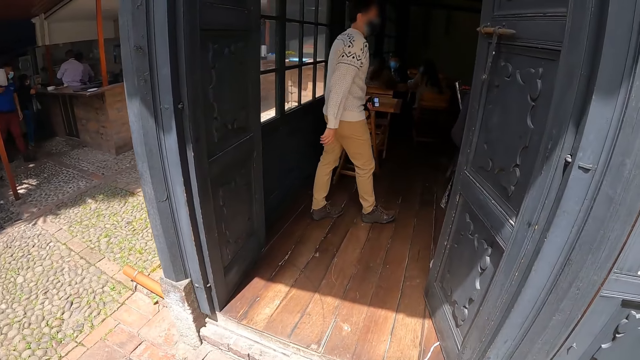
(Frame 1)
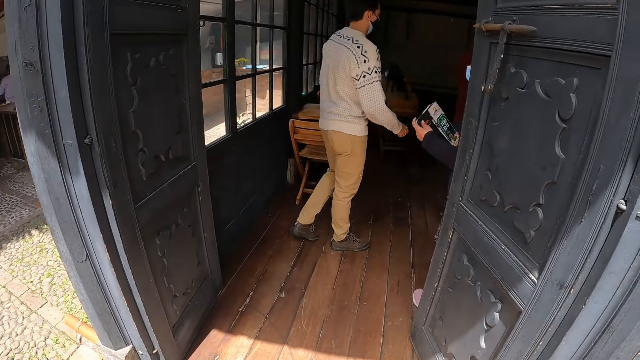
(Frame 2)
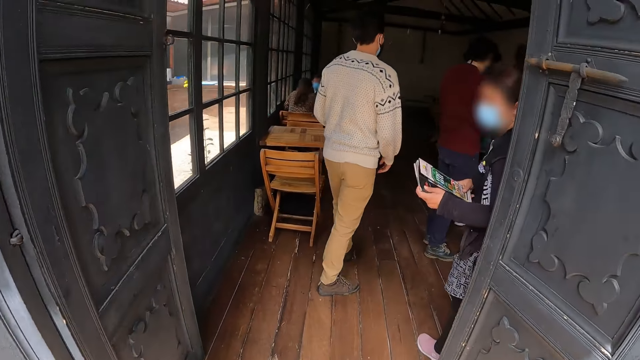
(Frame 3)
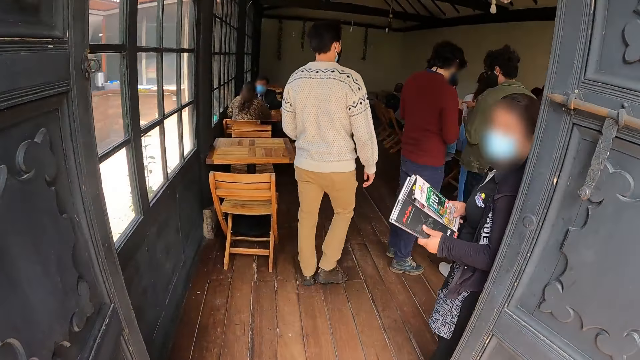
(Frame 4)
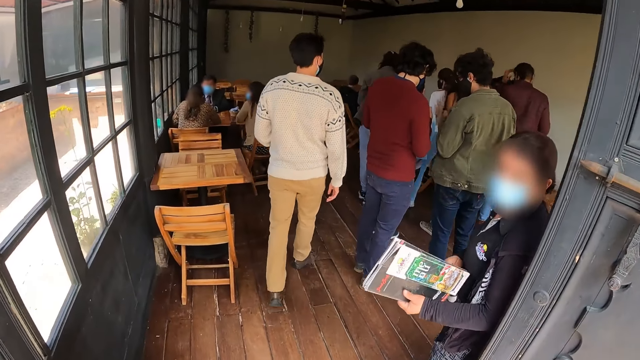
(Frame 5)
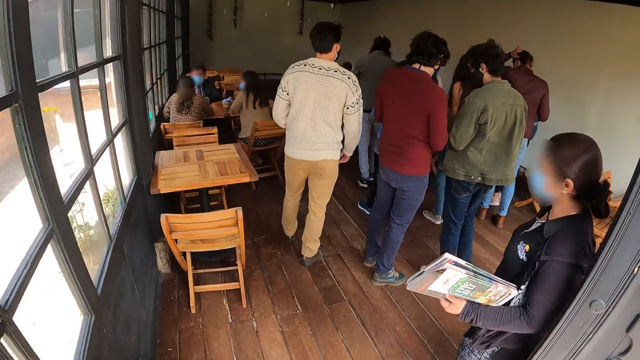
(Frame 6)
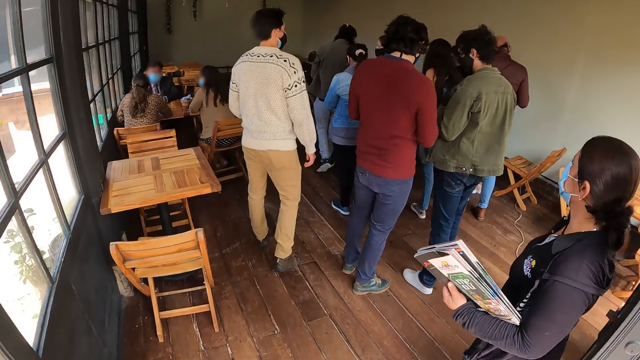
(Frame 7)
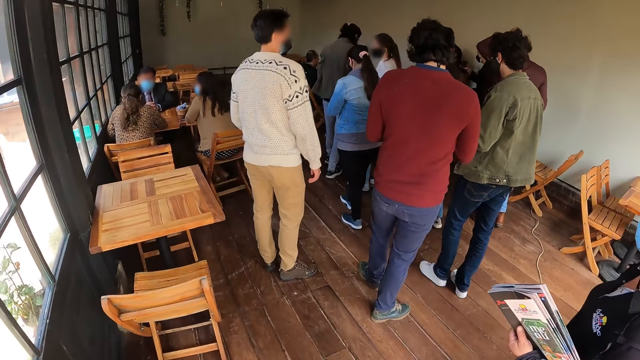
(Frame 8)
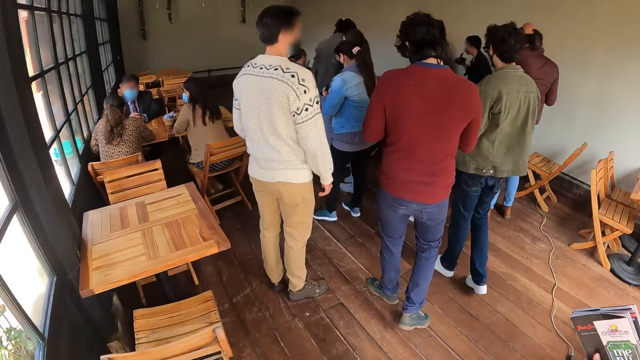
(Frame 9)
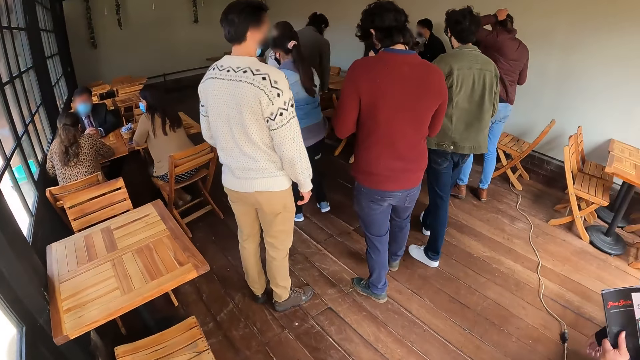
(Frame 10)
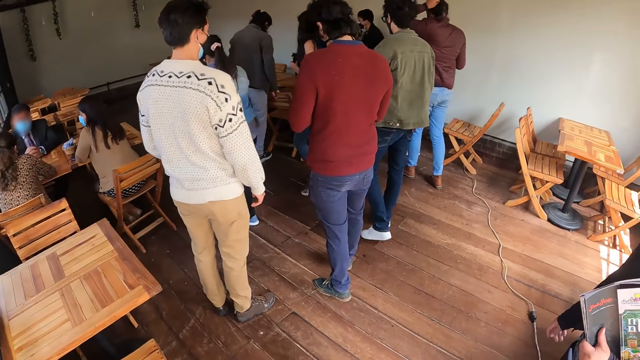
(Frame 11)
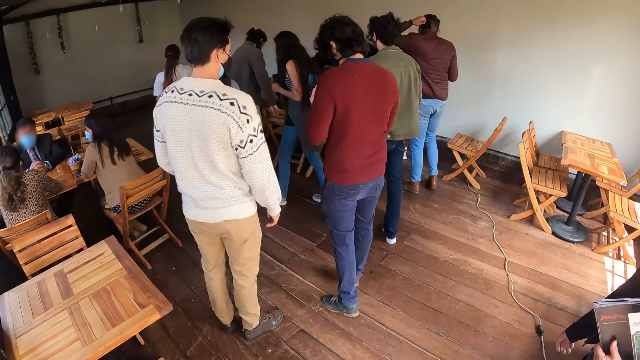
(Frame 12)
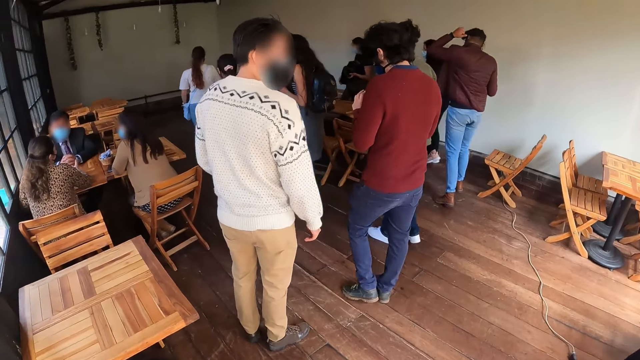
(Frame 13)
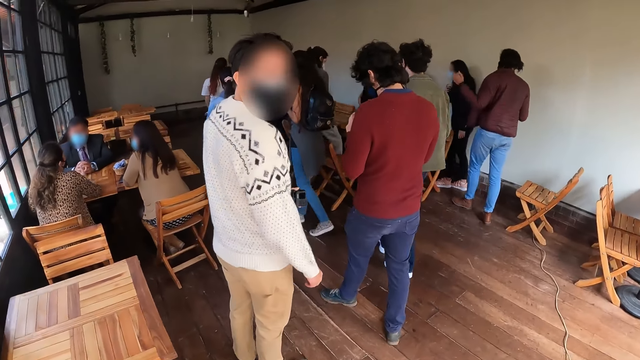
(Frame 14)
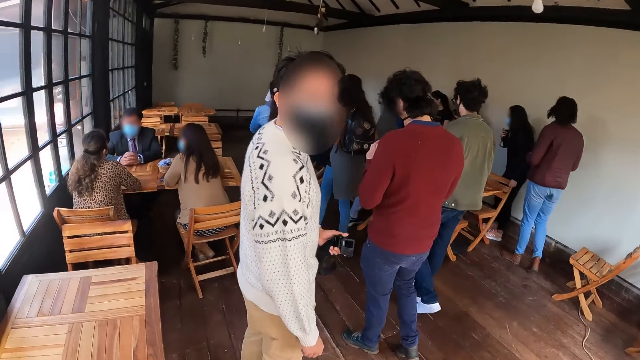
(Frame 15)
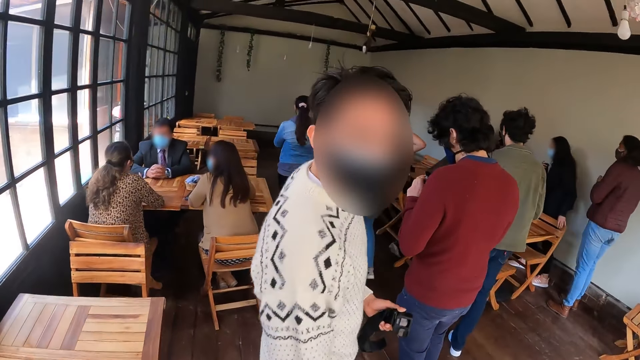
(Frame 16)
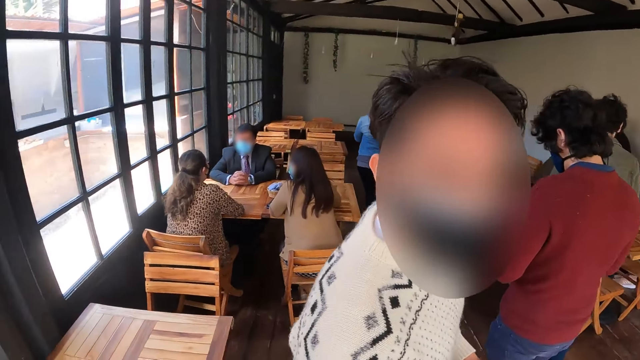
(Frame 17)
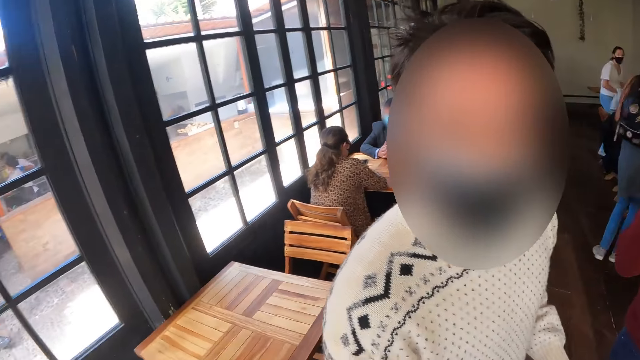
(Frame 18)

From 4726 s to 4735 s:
The camera wearer walks ahead. They walk into the room. They look around.

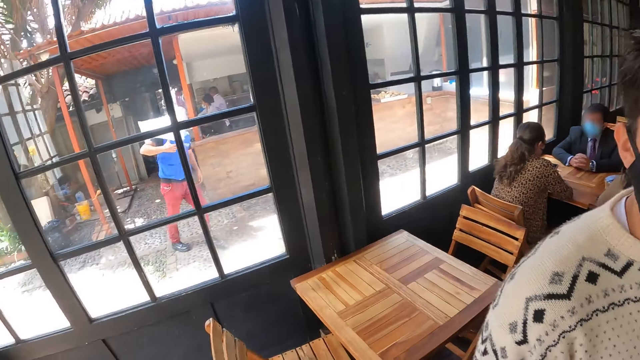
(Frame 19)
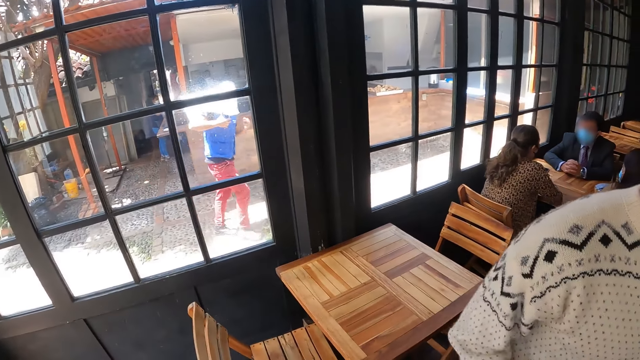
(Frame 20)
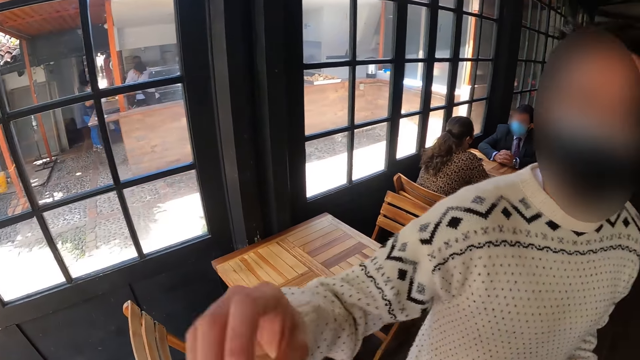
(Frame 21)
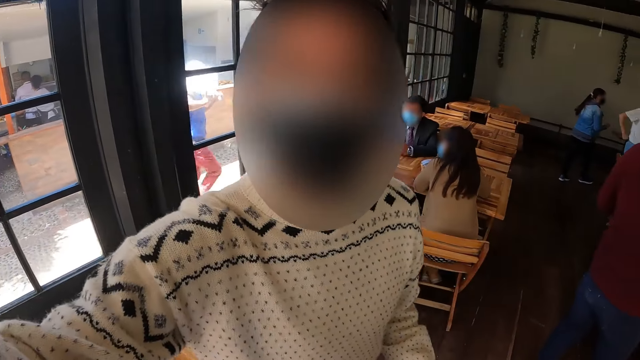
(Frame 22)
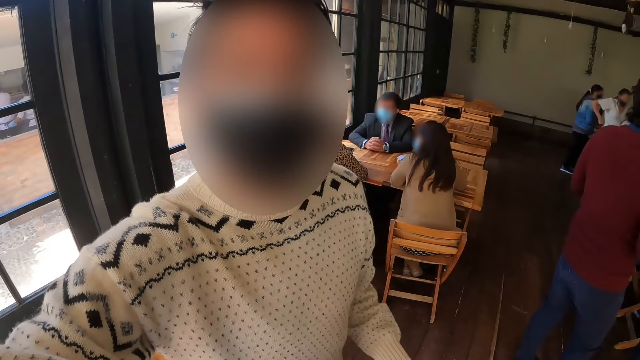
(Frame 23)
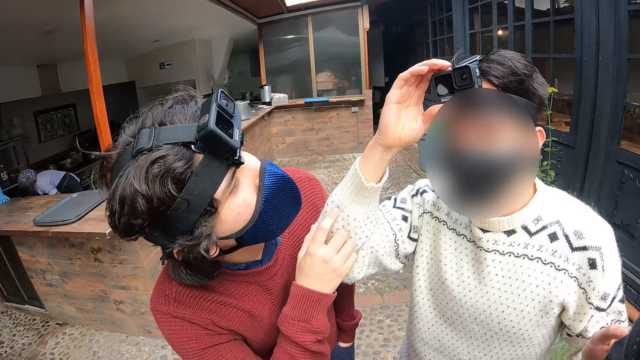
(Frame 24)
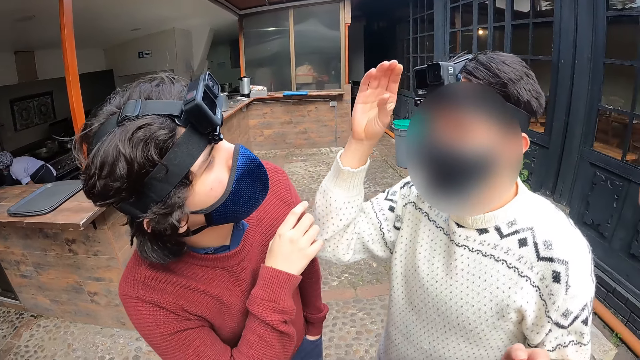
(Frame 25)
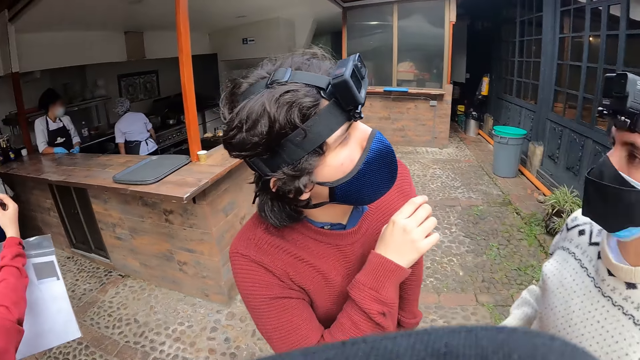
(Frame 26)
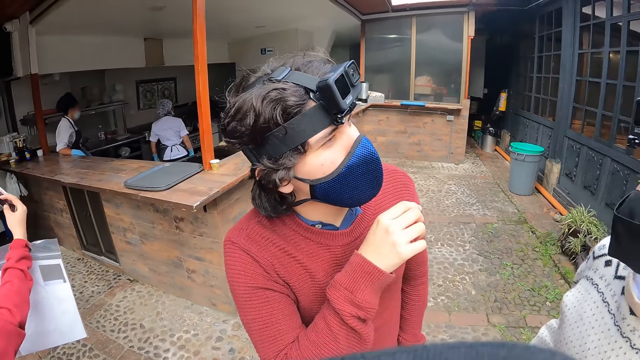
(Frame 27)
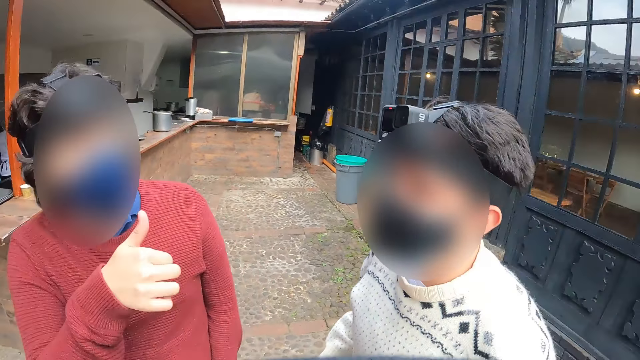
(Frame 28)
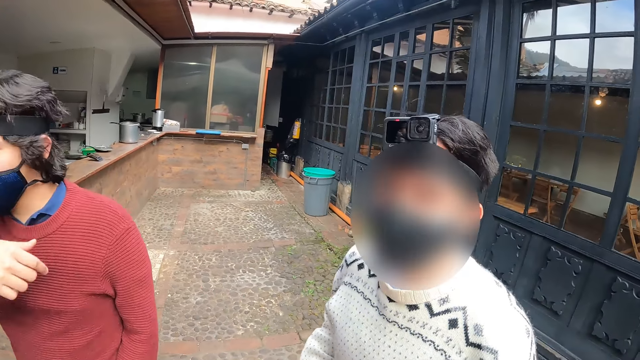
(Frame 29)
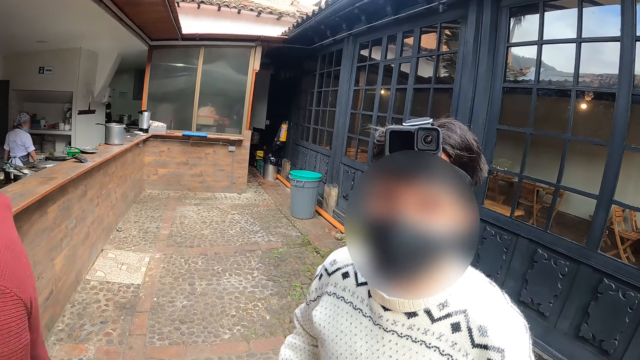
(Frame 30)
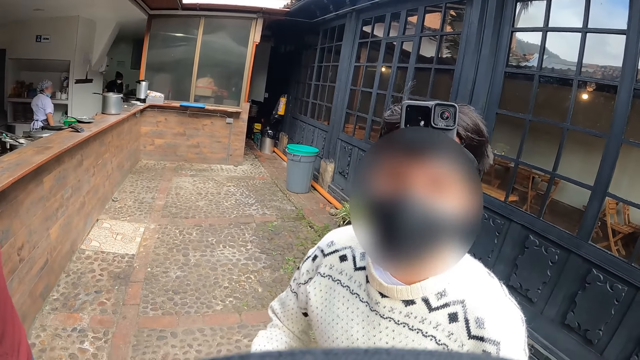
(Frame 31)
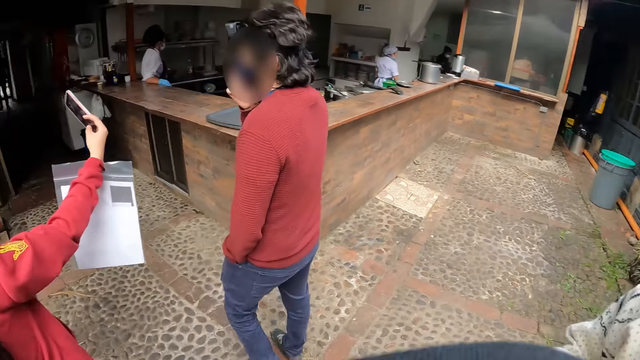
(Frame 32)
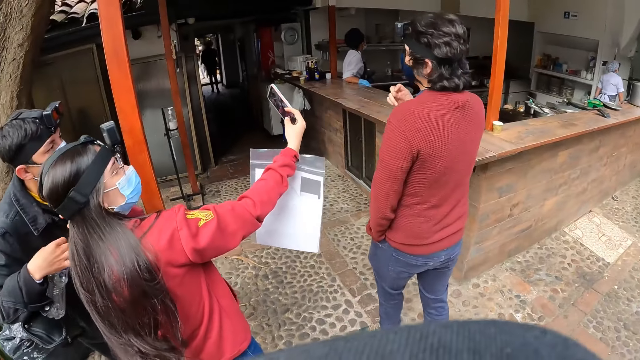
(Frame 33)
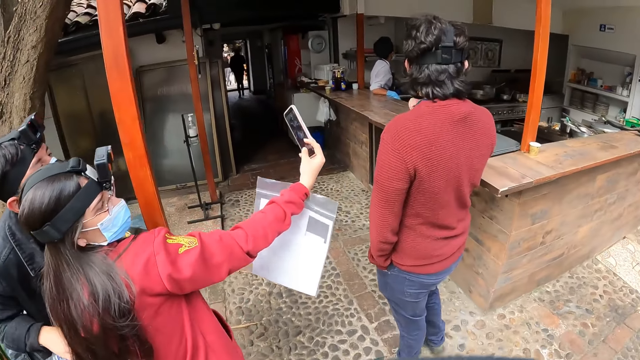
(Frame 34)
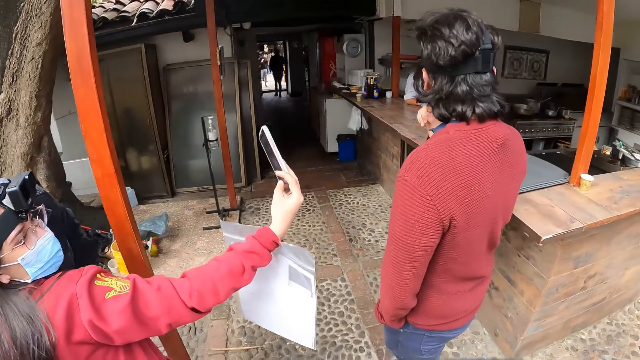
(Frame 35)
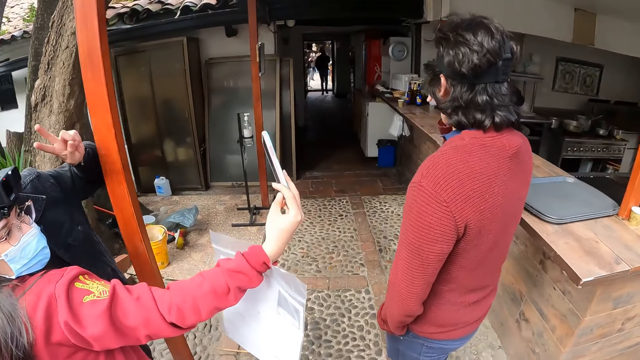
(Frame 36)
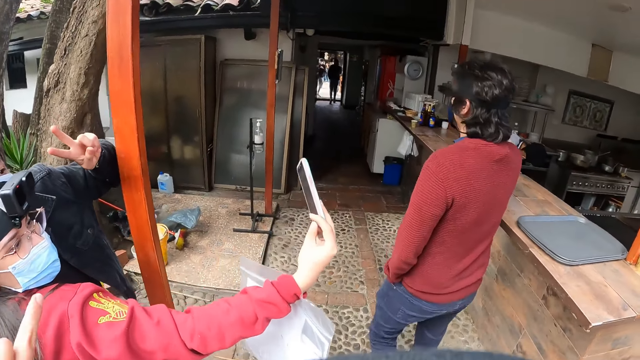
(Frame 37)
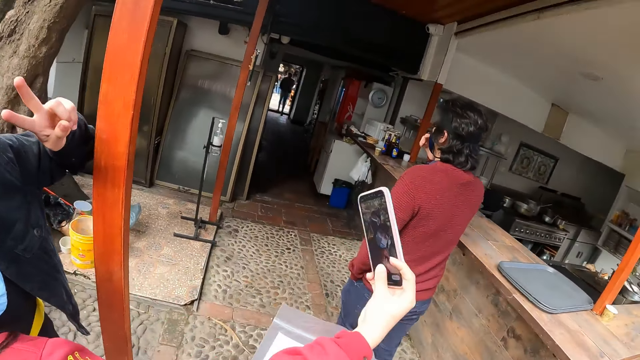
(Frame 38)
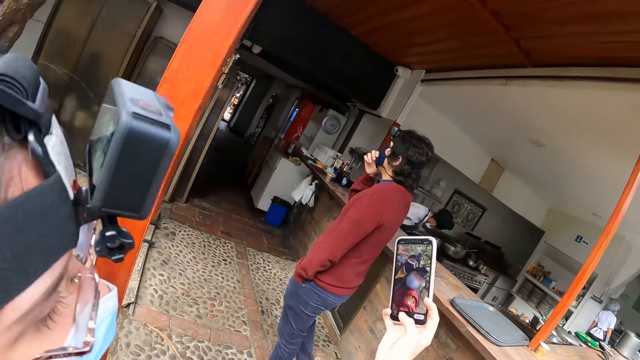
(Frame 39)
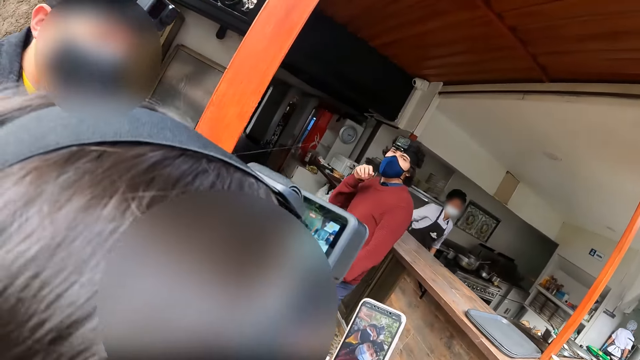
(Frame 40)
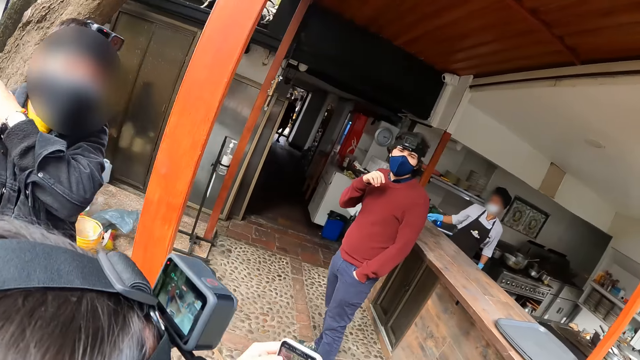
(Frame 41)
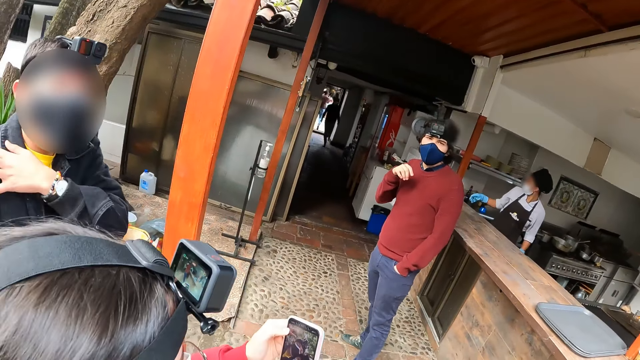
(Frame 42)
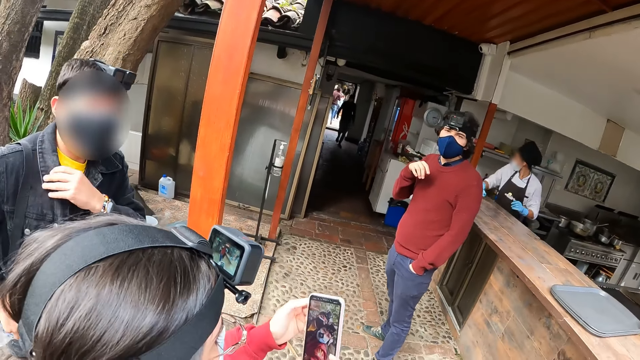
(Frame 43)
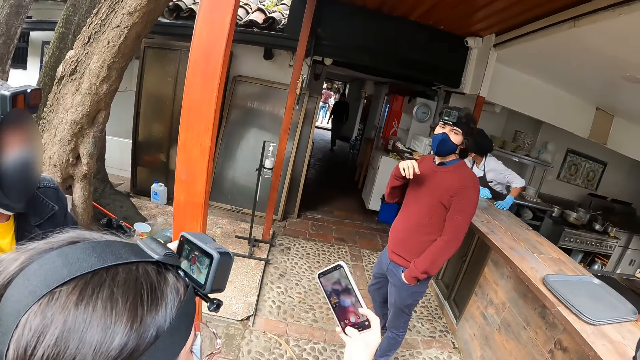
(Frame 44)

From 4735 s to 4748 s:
The camera wearer stands. A man talks with the camera wearer. The man adjusts his camera. The camera wearer looks around. Another man looks at the first man. The other man walks away. The camera wearer walks ahead and moves the left hand.
